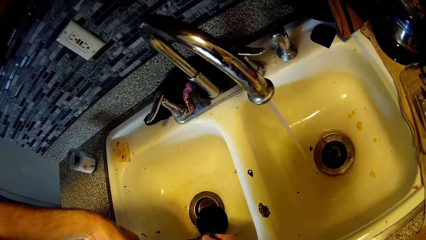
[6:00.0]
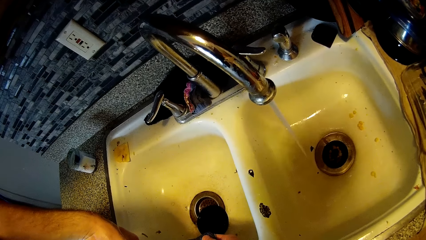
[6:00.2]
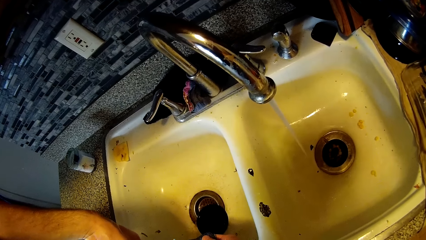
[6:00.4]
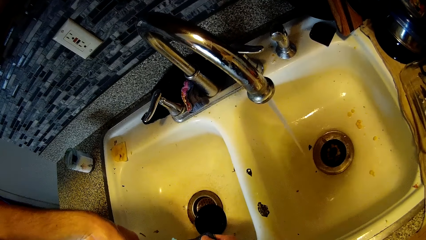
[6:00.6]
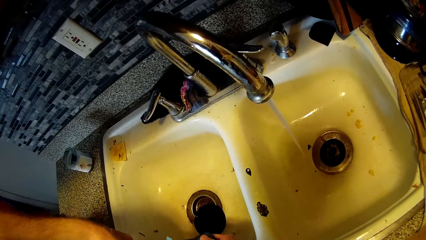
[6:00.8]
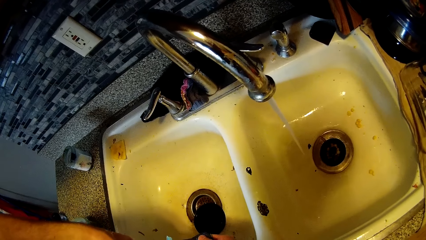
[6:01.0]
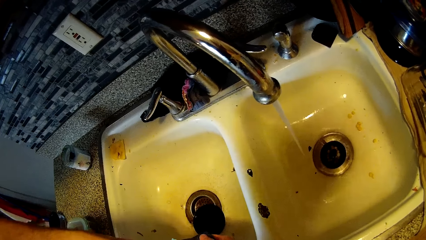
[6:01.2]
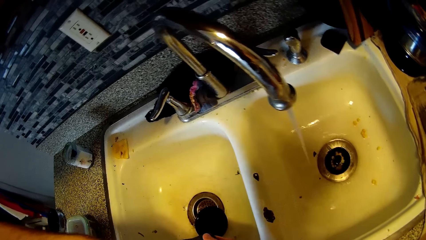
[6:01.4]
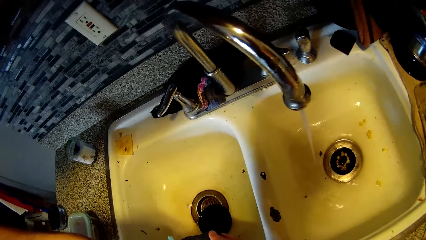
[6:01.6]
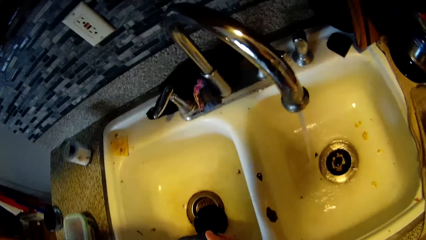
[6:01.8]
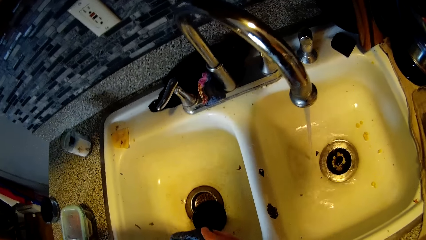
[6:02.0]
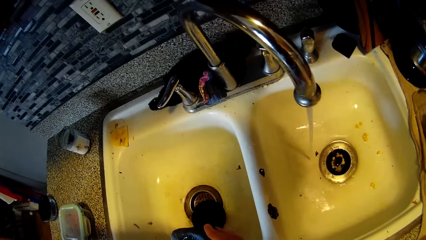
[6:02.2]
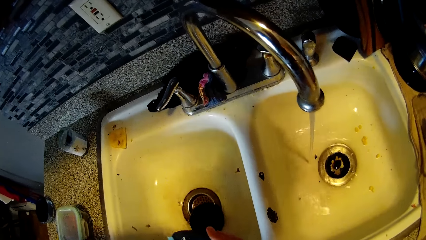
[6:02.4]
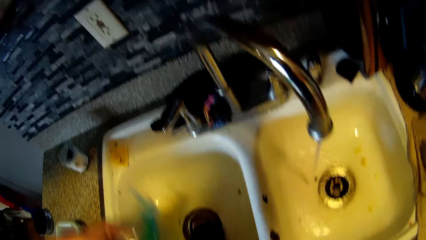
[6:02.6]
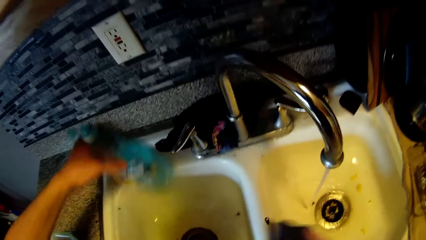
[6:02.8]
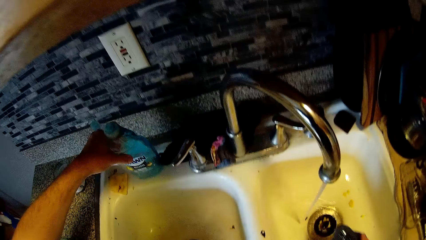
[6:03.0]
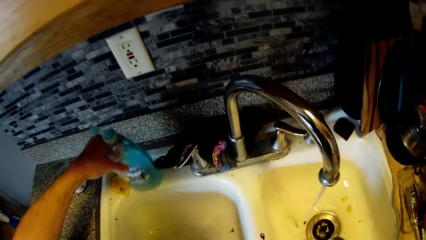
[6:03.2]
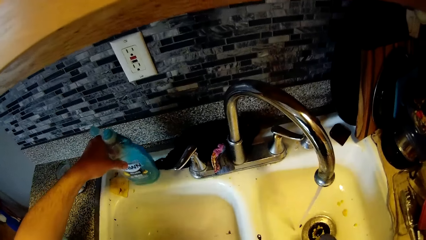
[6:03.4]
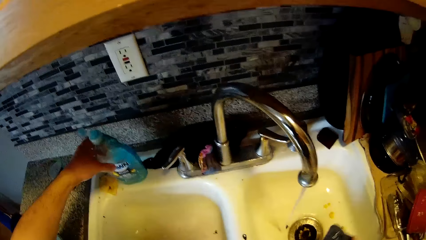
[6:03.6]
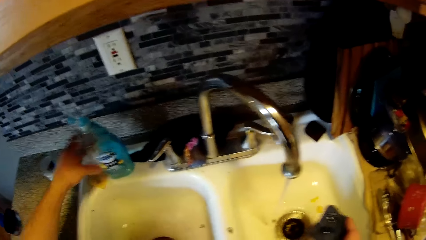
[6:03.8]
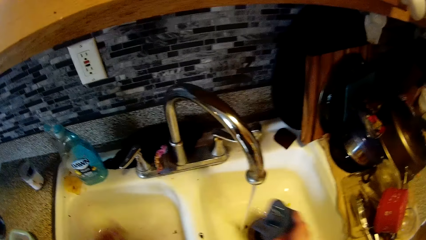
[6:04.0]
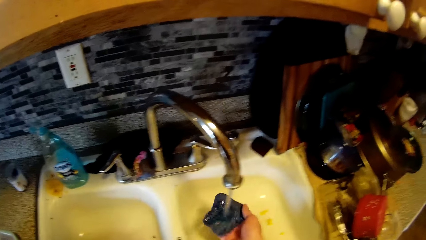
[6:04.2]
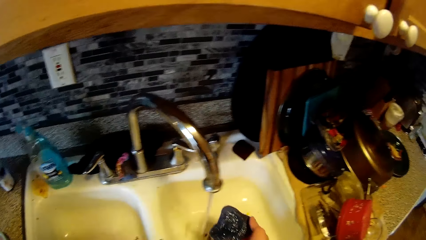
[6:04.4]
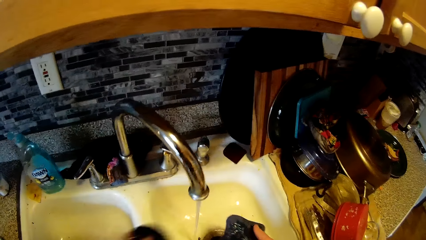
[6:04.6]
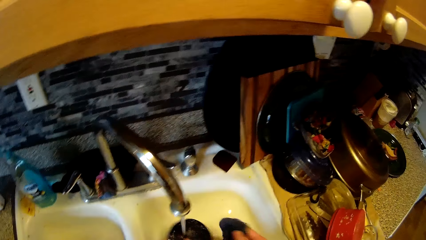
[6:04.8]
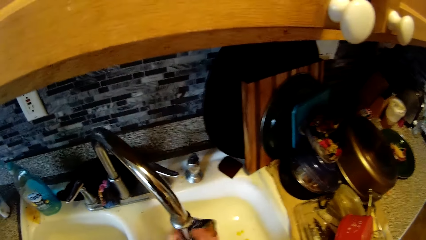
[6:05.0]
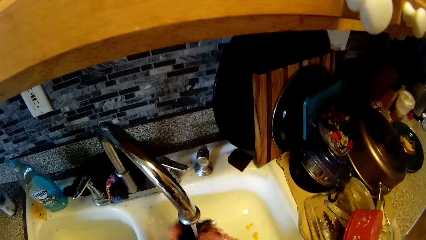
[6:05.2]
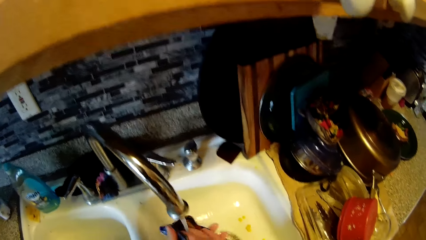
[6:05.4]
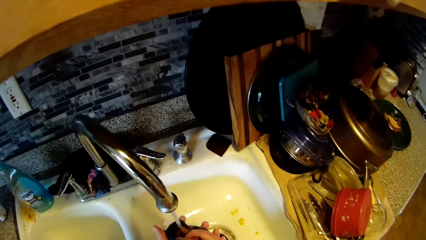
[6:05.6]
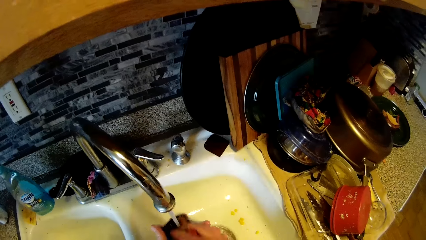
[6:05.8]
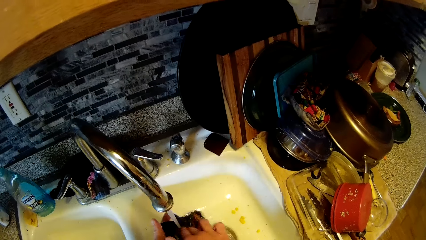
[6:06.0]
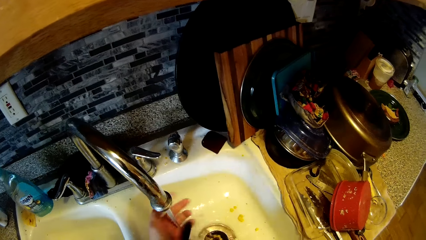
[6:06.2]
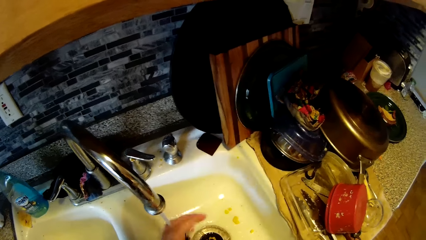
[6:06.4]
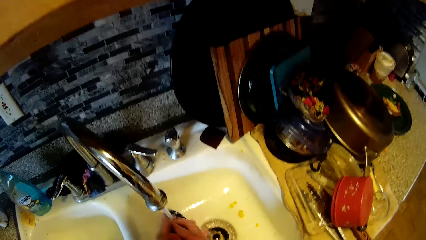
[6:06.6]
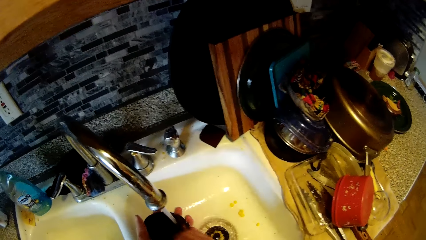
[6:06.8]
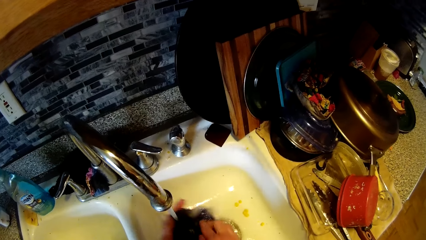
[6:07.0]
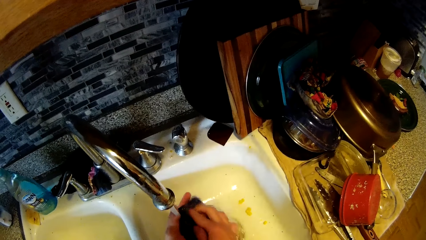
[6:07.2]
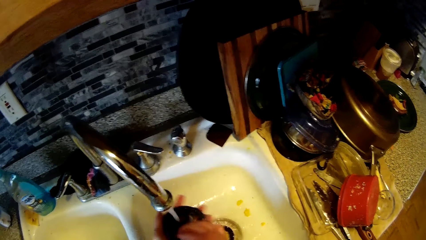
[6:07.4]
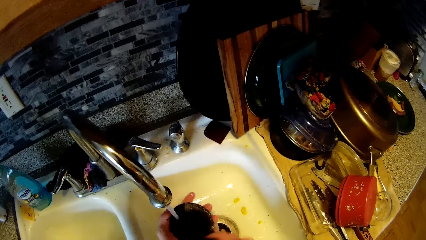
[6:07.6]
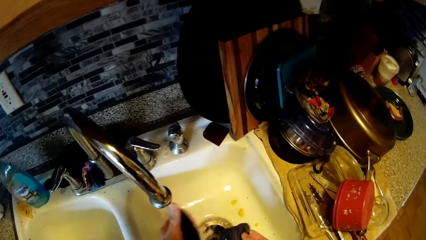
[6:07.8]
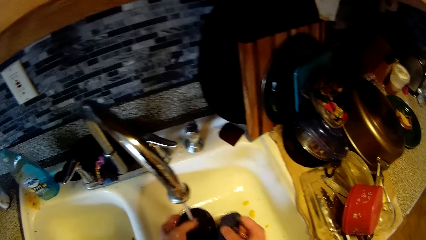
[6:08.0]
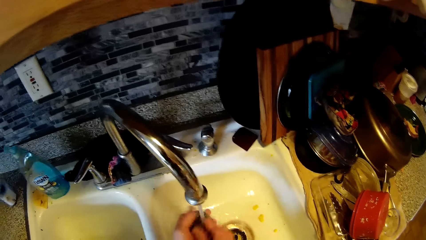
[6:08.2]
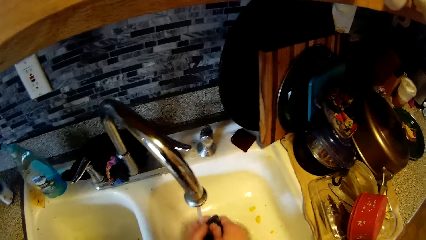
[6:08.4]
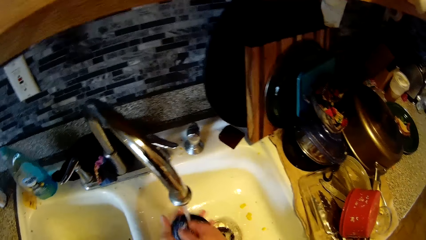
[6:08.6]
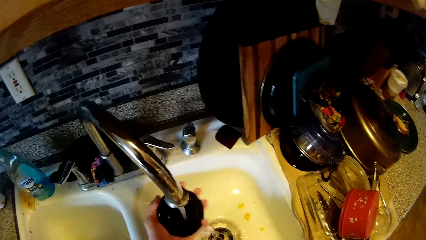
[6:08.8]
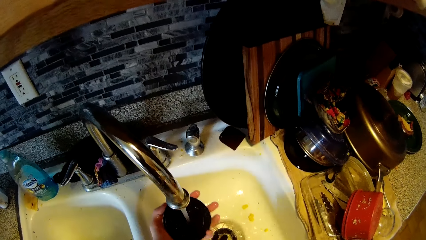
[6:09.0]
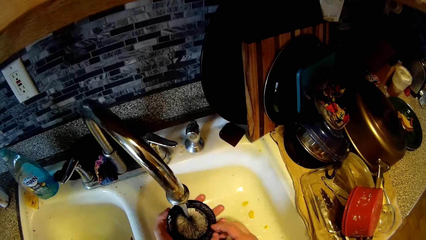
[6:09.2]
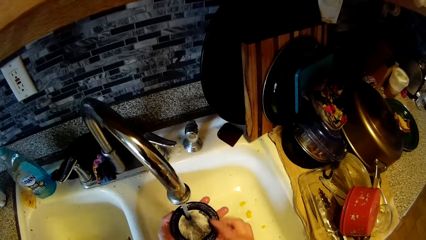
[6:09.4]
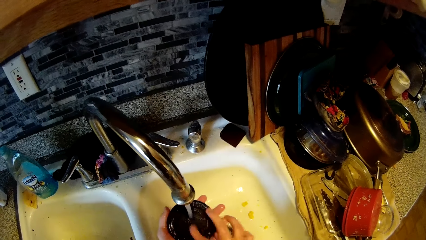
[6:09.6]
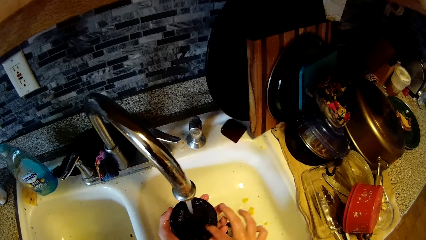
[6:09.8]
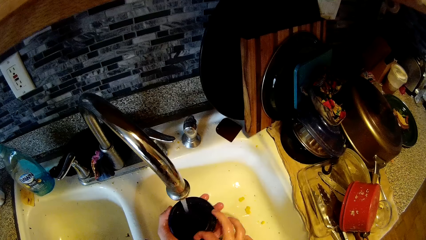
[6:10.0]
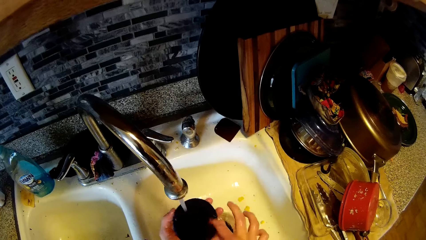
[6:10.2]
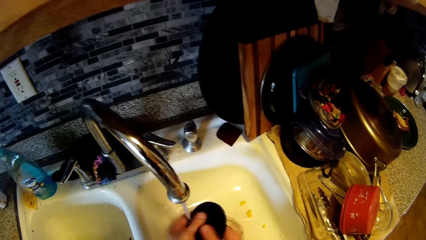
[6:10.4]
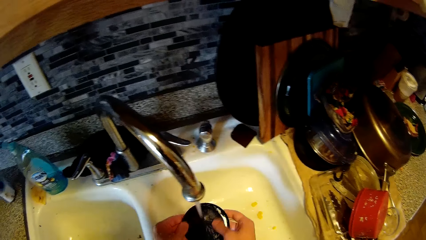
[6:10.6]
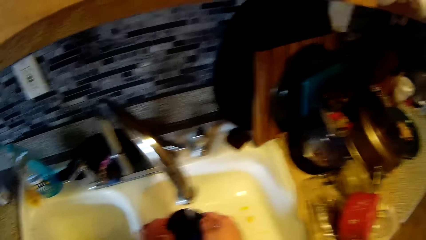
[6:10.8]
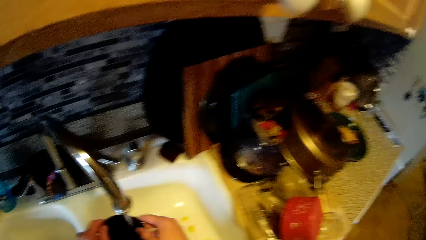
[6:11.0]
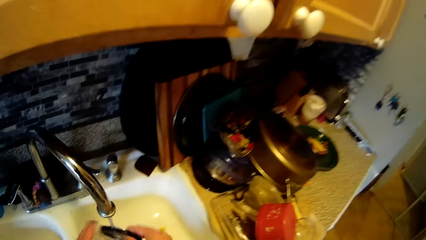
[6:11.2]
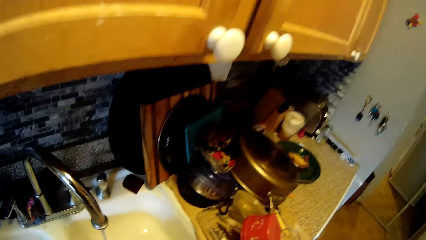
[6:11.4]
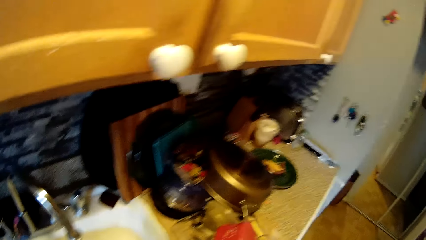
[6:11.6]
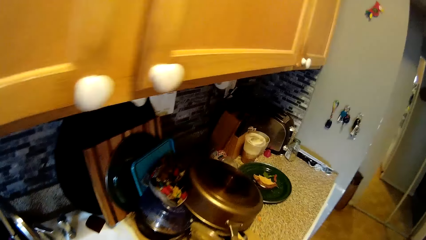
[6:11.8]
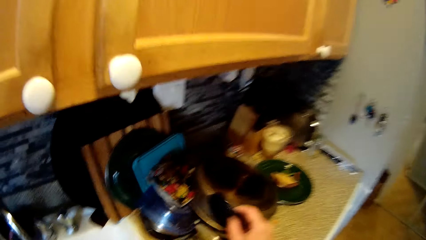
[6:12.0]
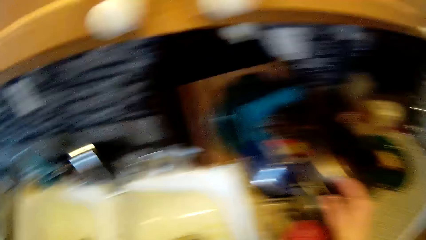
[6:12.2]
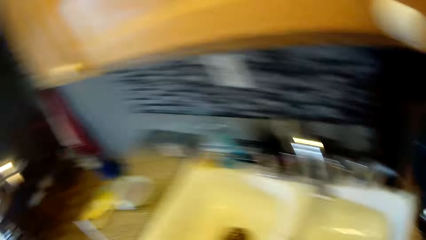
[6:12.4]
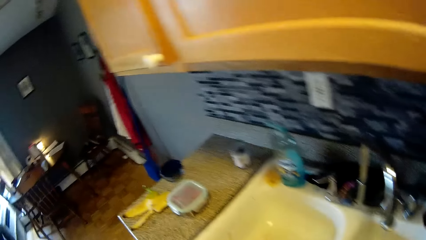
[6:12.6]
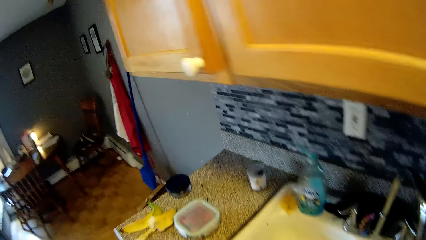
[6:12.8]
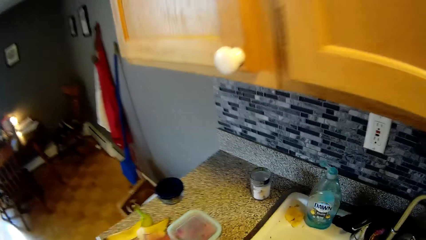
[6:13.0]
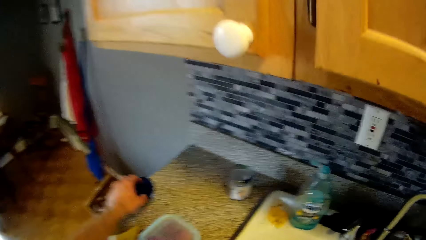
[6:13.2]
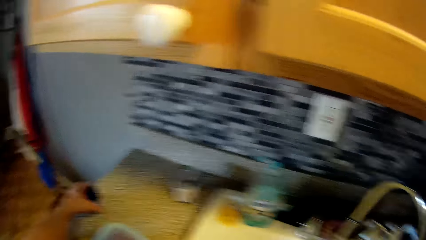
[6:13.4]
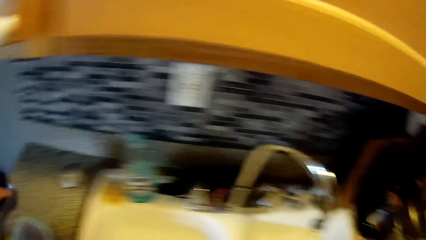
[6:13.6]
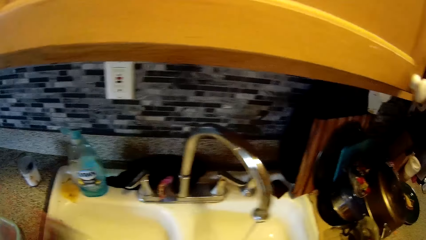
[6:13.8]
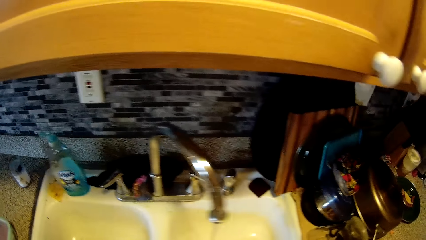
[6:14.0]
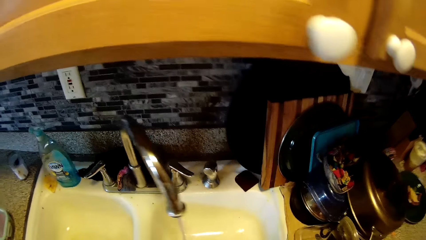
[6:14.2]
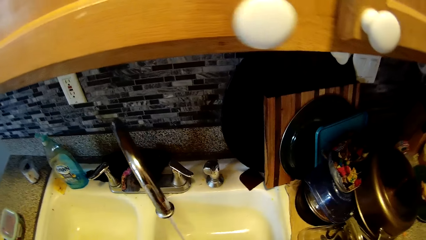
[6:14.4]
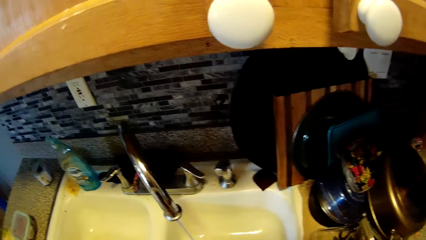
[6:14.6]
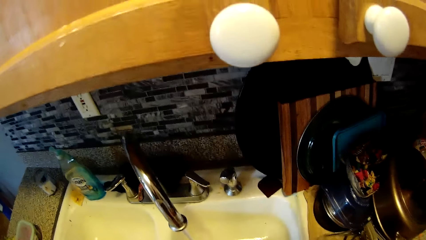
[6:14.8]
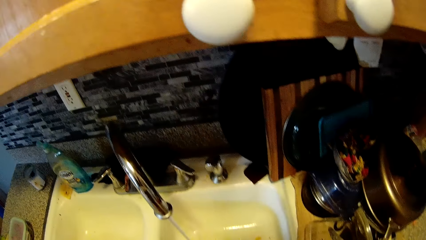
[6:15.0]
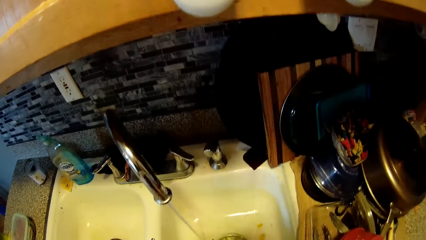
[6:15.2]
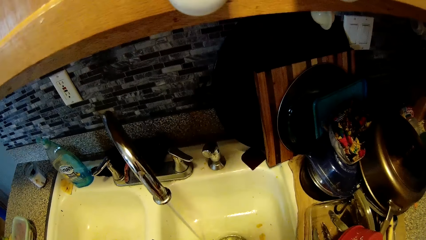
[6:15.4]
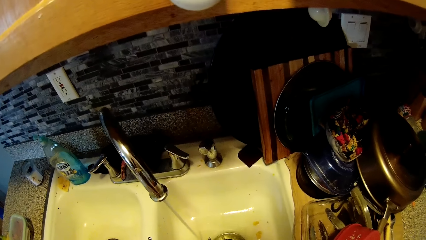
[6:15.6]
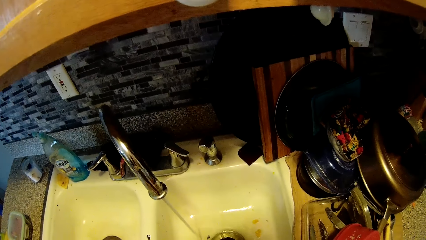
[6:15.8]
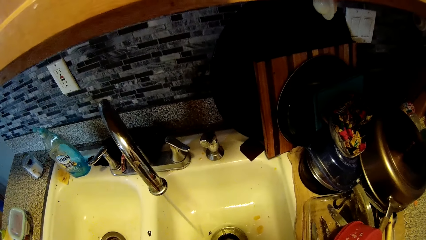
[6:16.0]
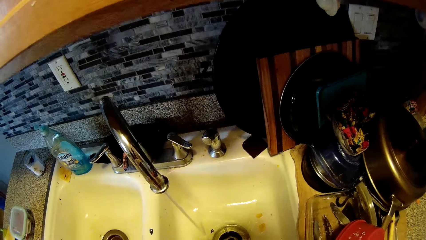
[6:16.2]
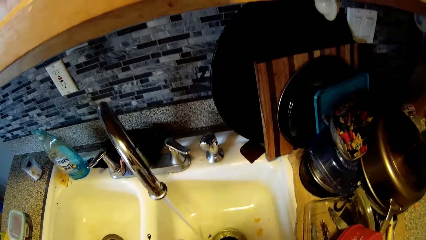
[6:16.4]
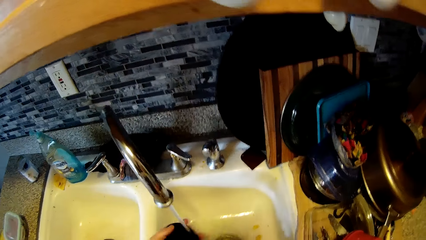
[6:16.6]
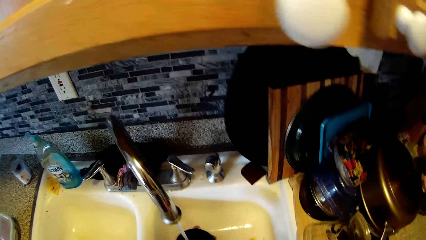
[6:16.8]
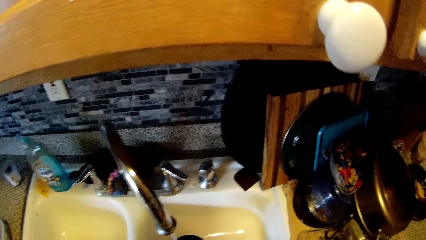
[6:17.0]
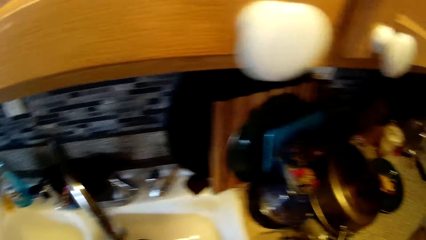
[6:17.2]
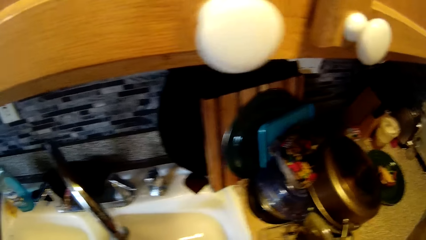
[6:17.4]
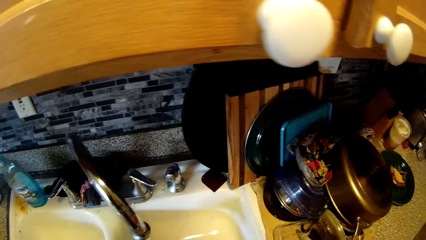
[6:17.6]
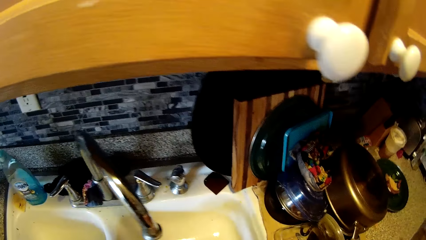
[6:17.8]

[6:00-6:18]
The camera wearer drops the dish soap bottle on the kitchen sink with his left hand. He puts the sponge under the tap with his right hand. He soaks water in the sponge. He washes the bowl's lid under the kitchen sink tap with the sponge in his right hand. He drops the bowl's lid on the pile of pots on the kitchen counter with his right hand. He picks up the bowl from the kitchen counter with his left hand. He washes the bowl. He rinses the bowl's lid under the kitchen sink tap with his left hand.
